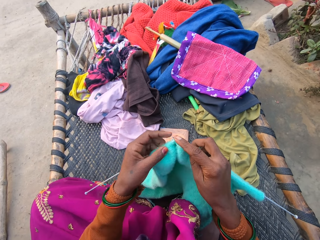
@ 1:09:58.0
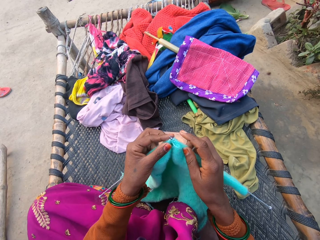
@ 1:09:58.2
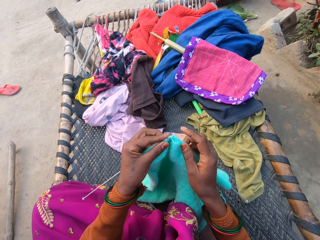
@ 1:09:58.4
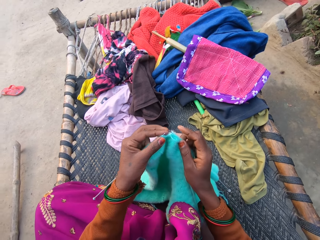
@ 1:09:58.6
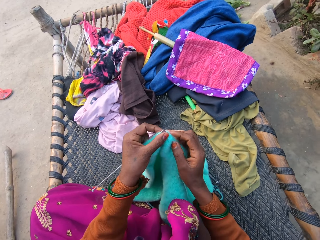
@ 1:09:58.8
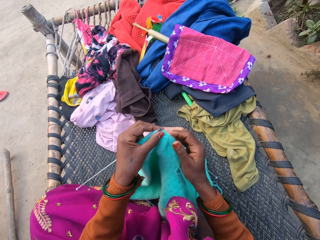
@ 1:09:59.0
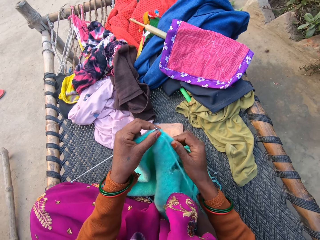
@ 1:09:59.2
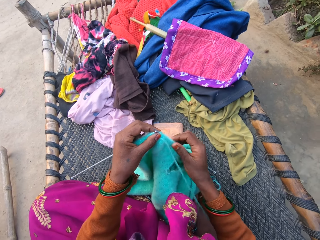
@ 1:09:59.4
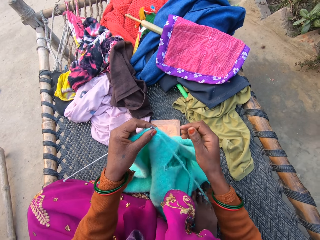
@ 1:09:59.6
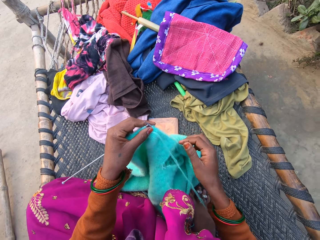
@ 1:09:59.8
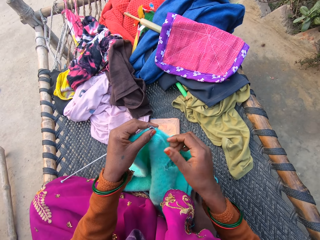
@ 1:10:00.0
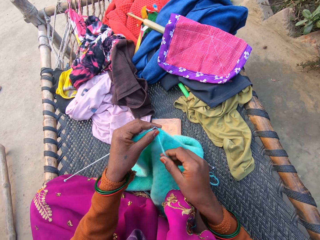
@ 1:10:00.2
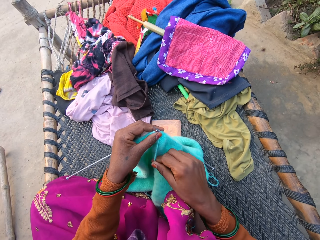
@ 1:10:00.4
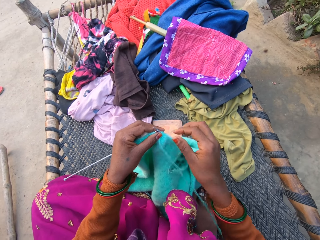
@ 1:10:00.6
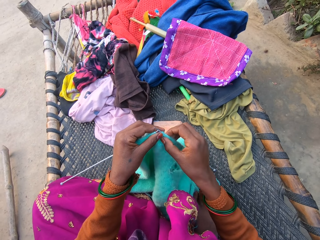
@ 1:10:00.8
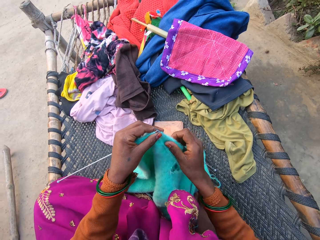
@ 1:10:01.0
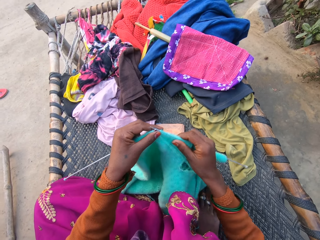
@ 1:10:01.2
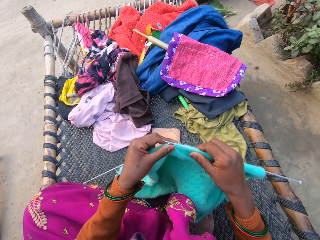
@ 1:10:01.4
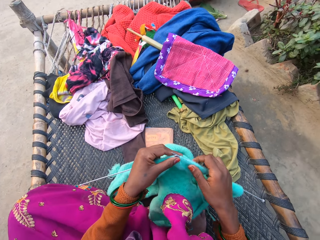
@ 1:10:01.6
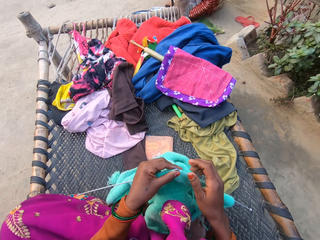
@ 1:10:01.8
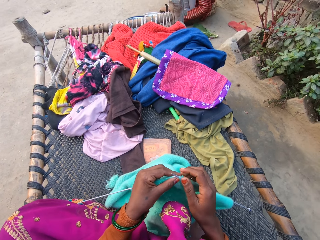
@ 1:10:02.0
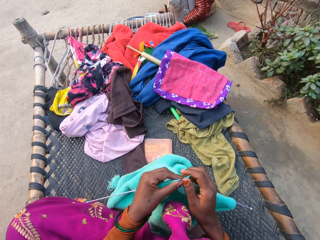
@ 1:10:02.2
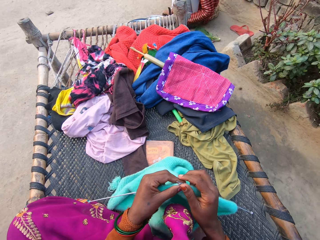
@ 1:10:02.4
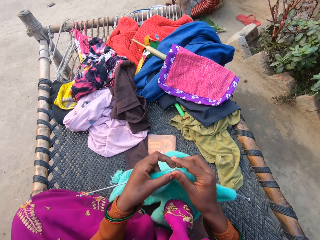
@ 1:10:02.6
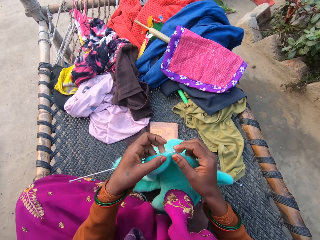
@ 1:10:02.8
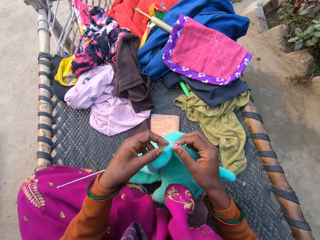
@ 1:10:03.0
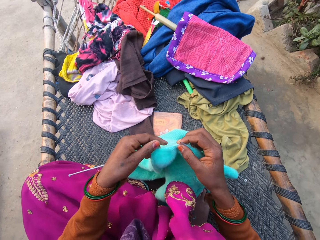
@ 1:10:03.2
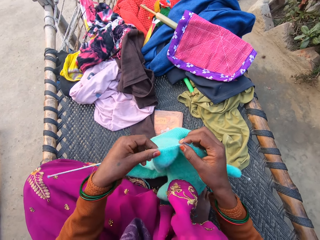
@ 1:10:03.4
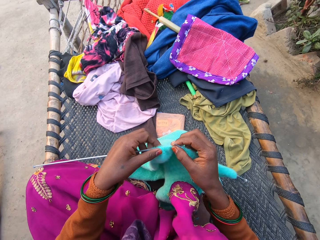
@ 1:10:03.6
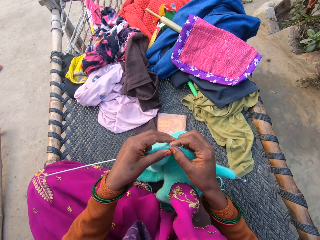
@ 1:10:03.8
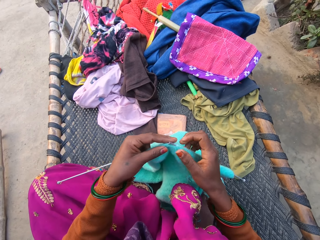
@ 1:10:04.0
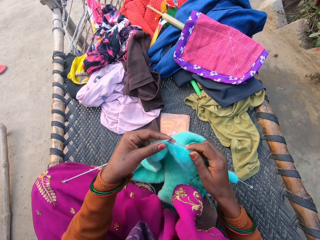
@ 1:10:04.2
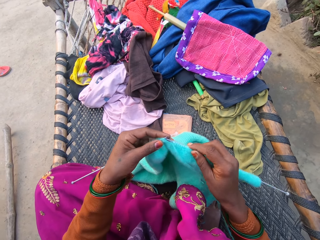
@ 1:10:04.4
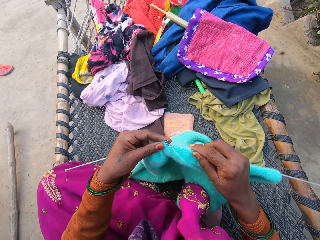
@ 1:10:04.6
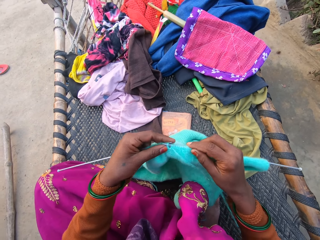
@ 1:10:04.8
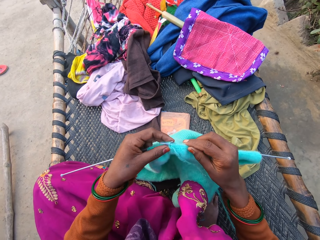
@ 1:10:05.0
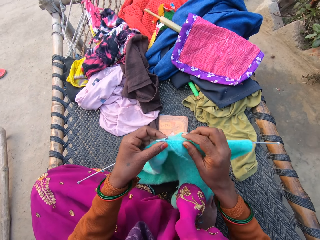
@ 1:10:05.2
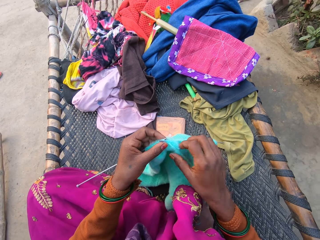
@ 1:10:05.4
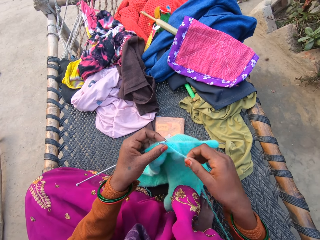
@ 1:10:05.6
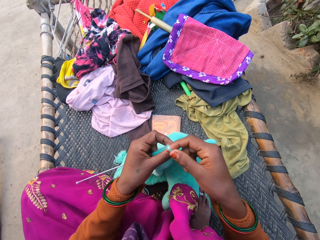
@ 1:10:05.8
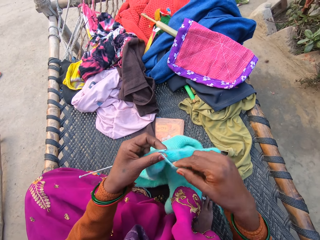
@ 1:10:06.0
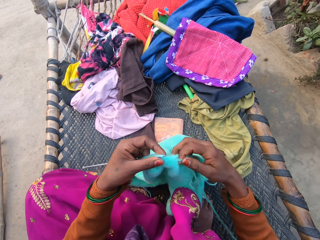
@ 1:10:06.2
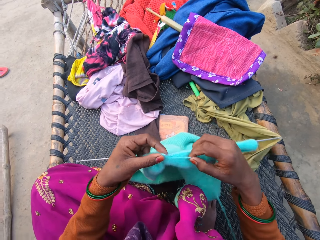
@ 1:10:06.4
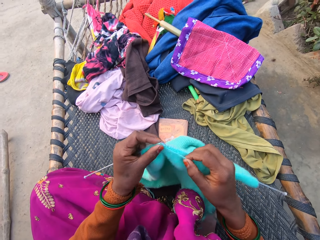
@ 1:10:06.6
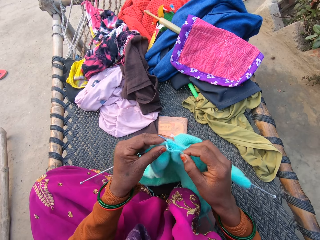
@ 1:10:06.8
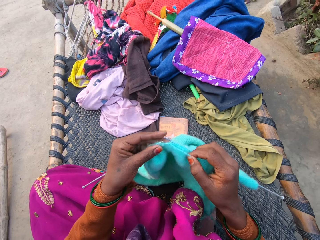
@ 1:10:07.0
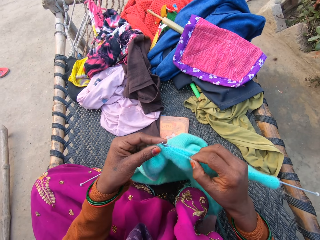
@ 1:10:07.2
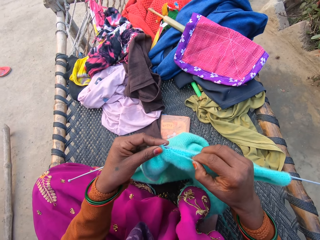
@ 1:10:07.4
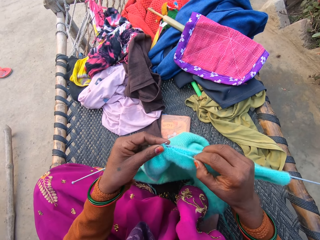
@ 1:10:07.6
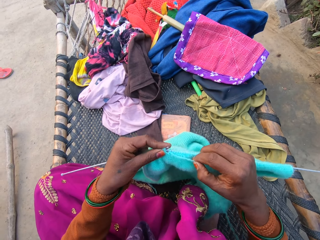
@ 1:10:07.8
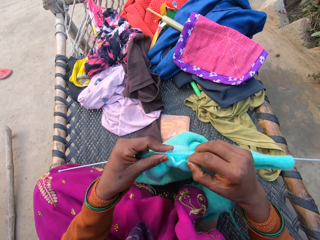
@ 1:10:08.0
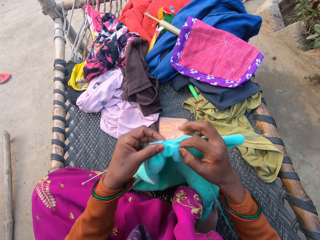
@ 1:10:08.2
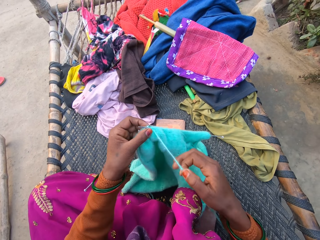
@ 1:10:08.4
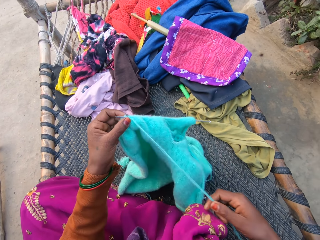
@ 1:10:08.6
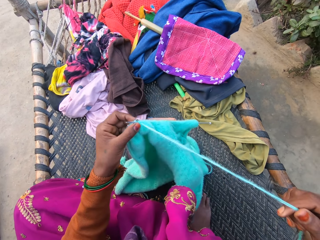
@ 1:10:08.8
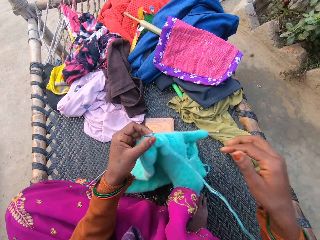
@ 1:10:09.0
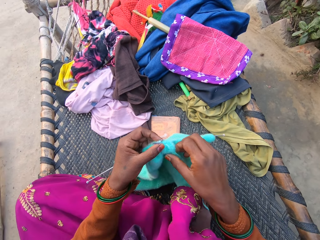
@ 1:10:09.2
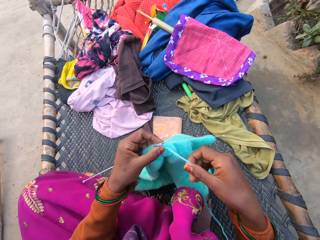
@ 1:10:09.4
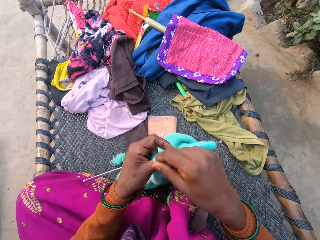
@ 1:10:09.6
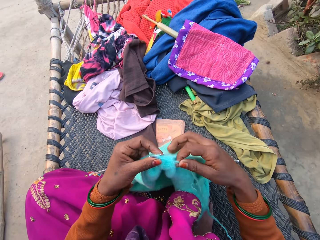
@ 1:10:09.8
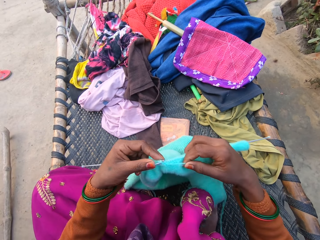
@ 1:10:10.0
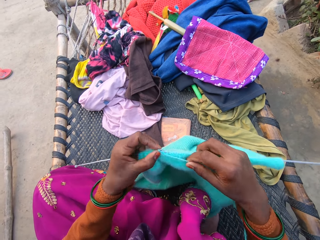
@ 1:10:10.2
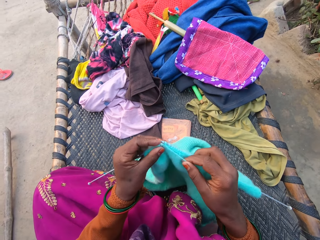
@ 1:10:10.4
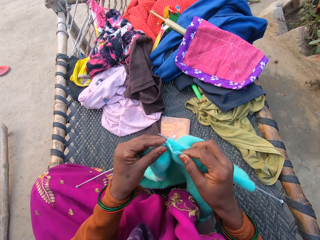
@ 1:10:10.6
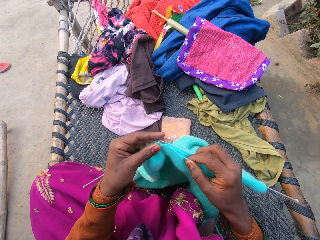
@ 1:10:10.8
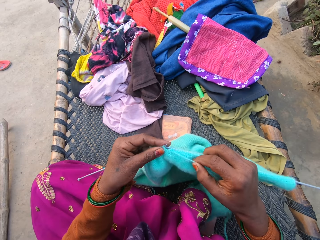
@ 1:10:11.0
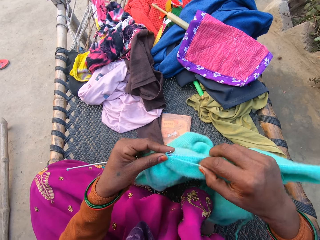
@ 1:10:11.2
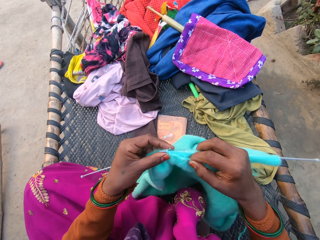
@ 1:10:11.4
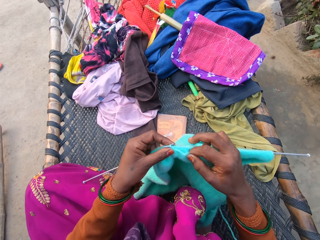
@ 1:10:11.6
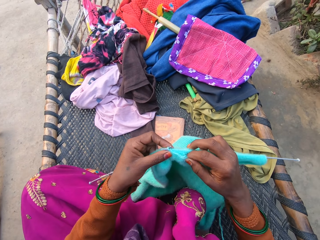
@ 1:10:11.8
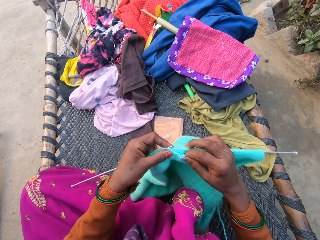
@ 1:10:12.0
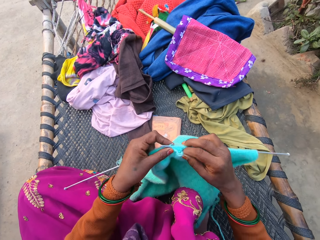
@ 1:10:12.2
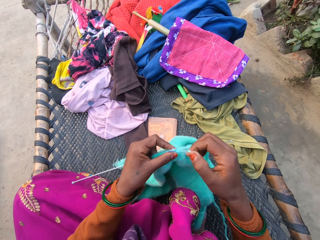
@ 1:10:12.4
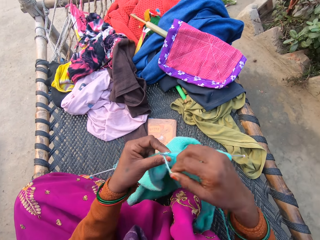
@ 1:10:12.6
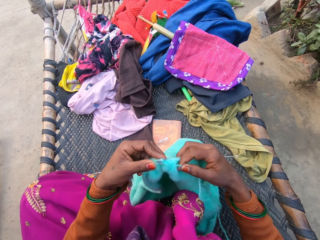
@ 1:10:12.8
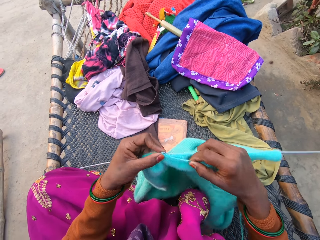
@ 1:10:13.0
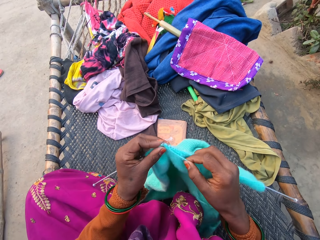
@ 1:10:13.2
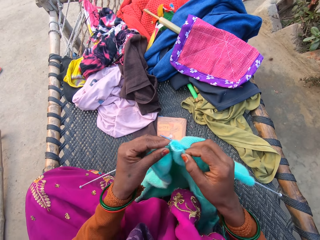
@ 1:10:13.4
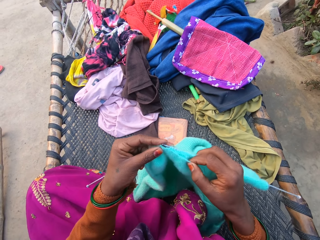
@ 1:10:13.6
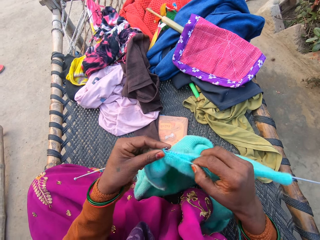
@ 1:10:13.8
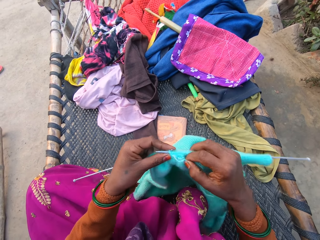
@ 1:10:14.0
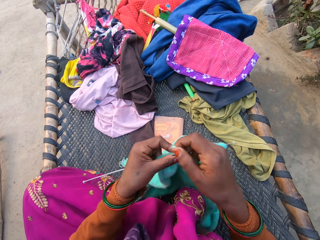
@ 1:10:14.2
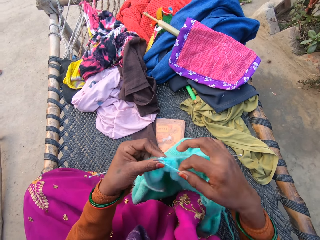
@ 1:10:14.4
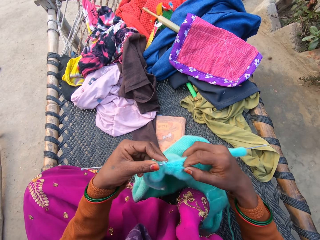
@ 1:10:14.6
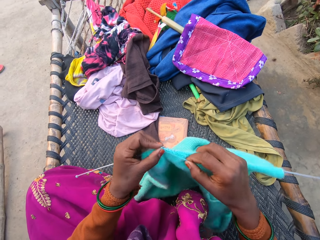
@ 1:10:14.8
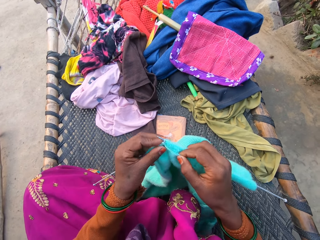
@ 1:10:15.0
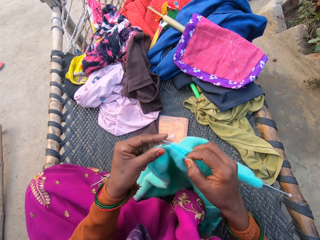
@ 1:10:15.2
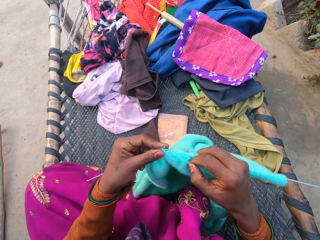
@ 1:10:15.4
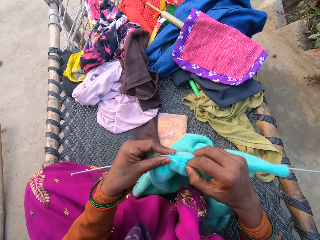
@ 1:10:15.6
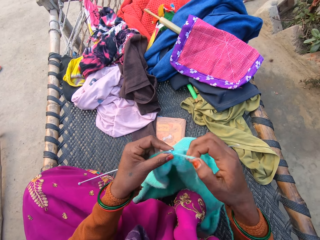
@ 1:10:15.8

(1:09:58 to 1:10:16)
The camera wearer pauses. They touch a fabric. They weave the fabric. They pull a string. They weave the fabric.

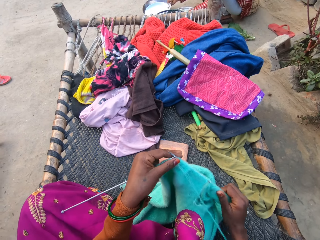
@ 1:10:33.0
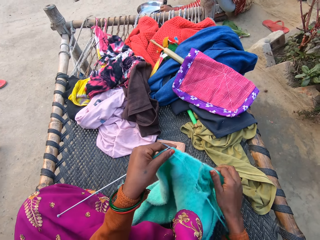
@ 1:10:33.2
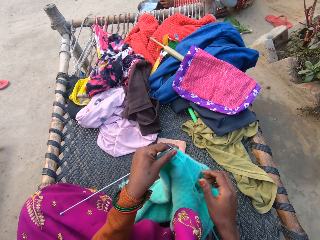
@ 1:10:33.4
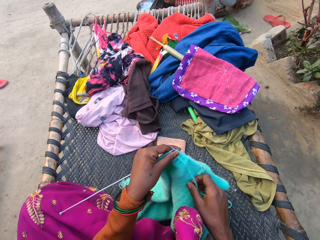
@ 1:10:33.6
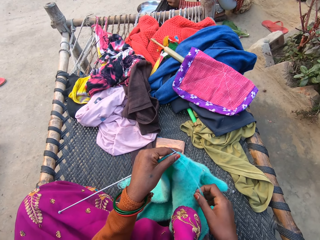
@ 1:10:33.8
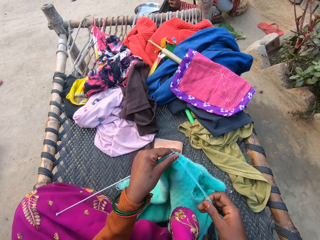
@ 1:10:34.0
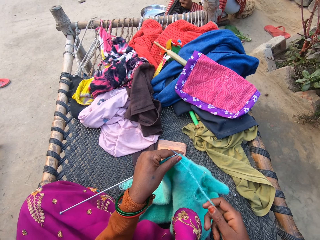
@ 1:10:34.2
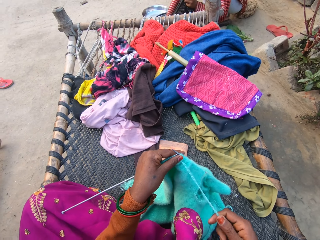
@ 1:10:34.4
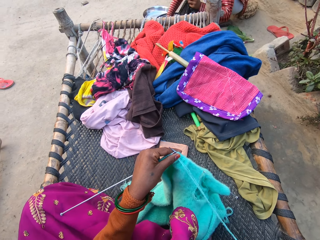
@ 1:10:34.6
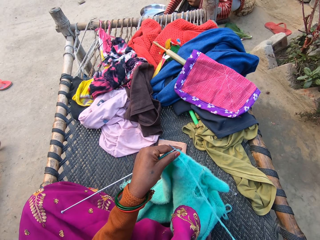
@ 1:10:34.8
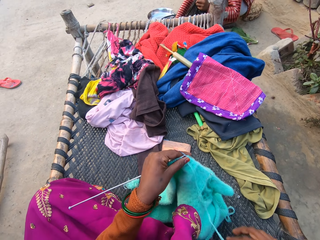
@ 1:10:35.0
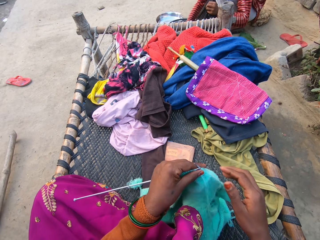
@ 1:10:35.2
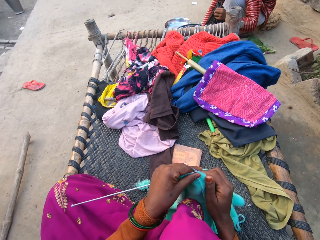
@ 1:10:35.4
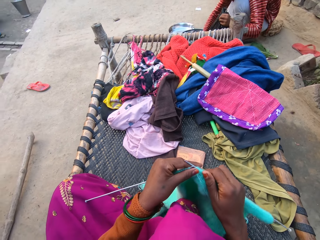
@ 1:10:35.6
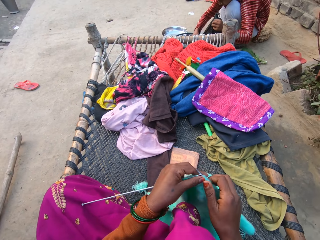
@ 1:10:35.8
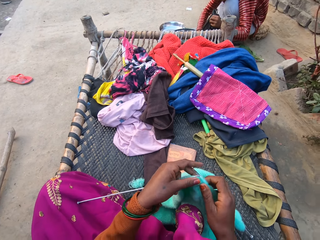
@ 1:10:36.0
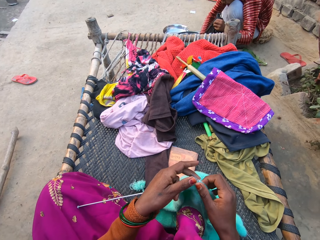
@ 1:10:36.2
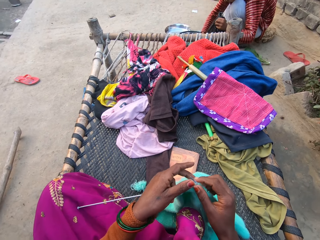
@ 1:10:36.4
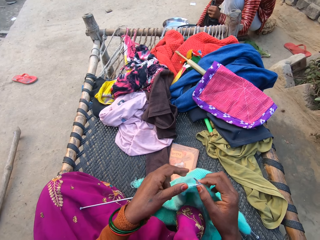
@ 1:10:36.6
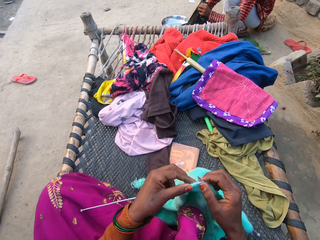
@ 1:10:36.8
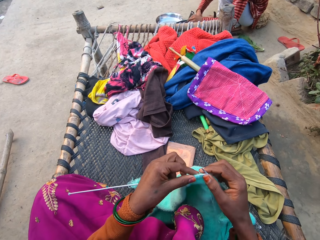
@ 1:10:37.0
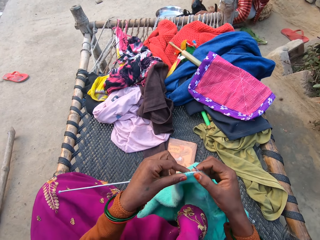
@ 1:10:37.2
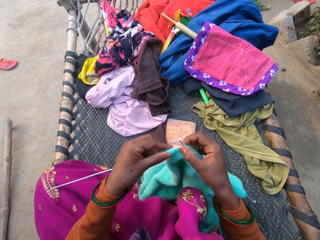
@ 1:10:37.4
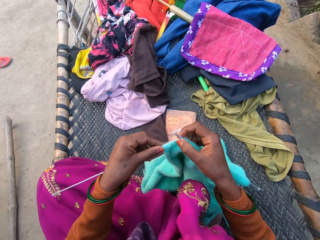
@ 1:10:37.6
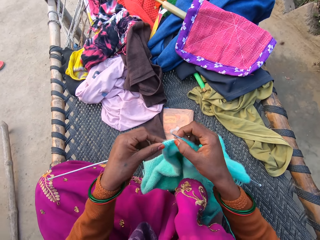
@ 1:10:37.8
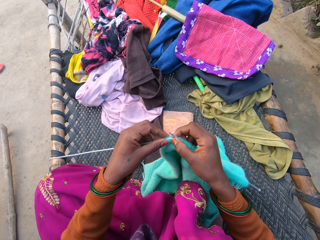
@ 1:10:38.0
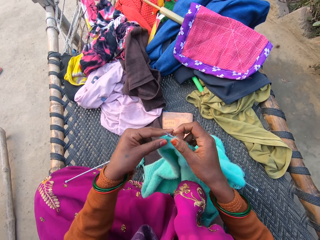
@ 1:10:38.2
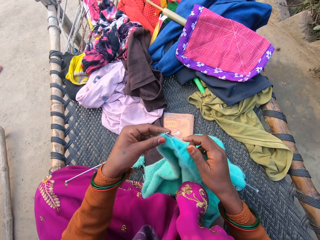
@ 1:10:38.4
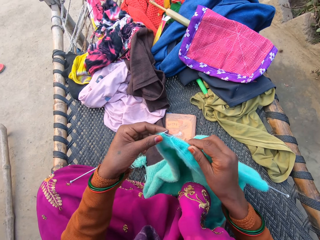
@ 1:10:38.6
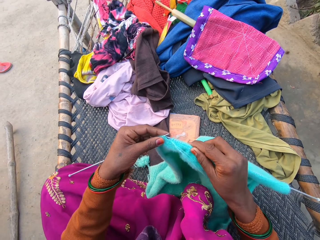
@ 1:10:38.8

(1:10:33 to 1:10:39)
The camera wearer pulls a string.
